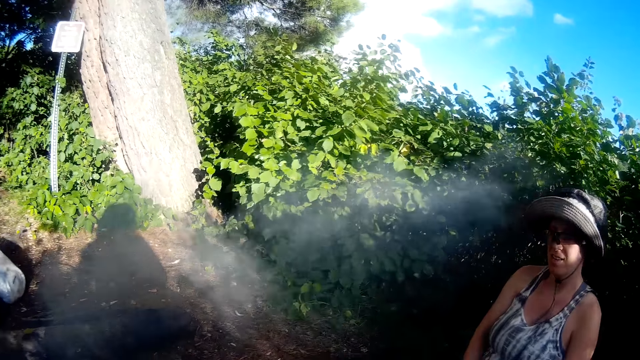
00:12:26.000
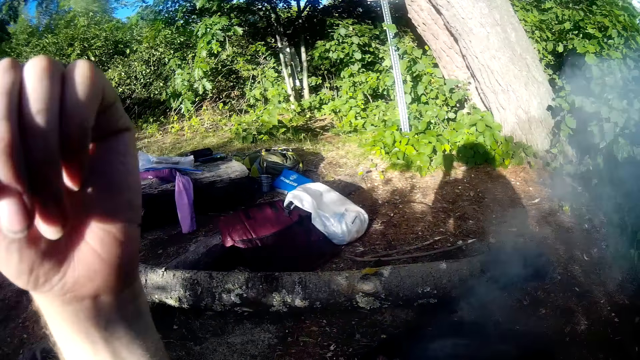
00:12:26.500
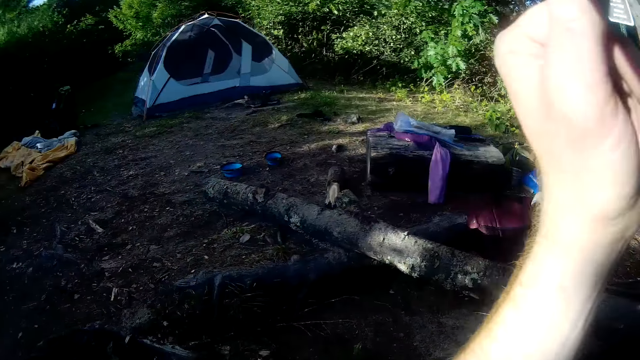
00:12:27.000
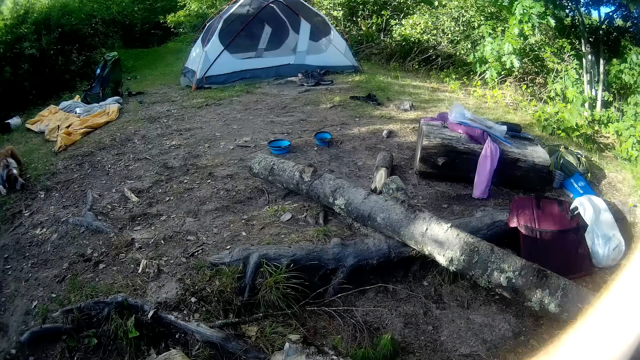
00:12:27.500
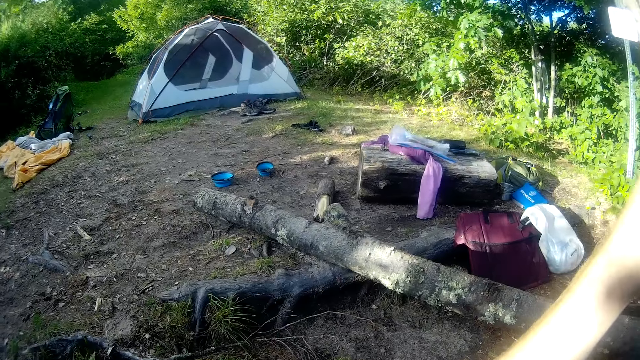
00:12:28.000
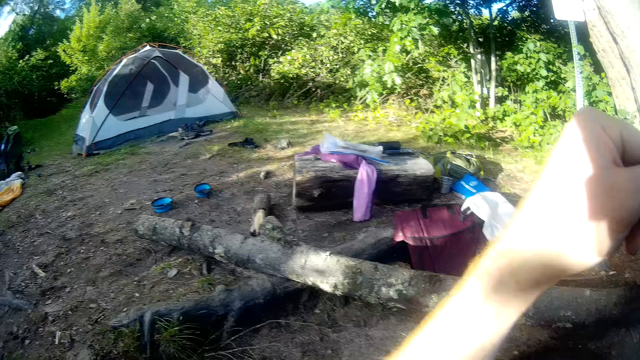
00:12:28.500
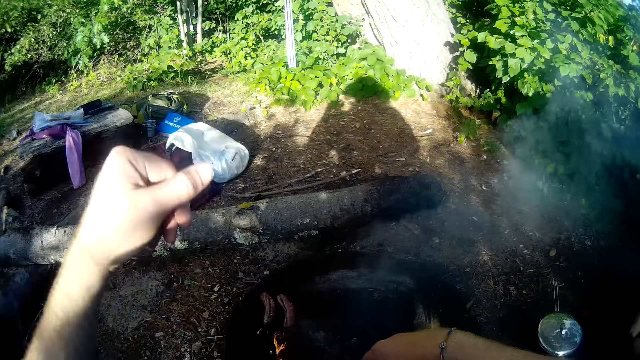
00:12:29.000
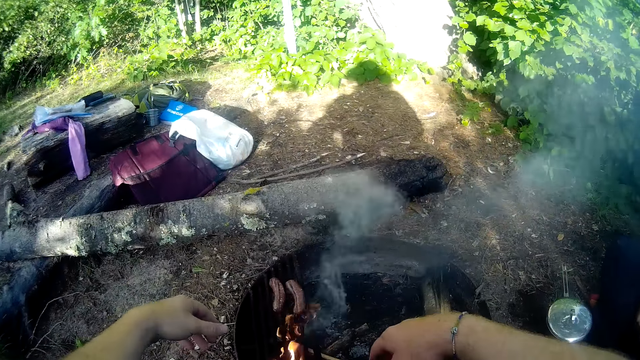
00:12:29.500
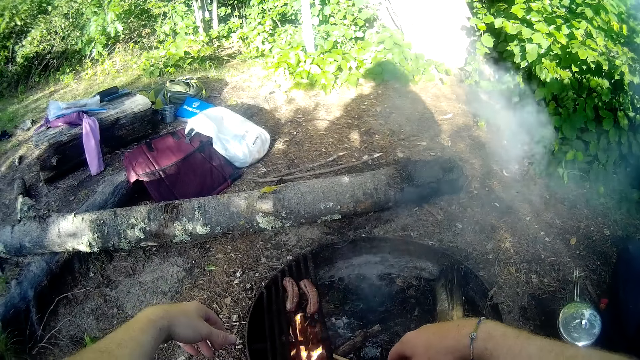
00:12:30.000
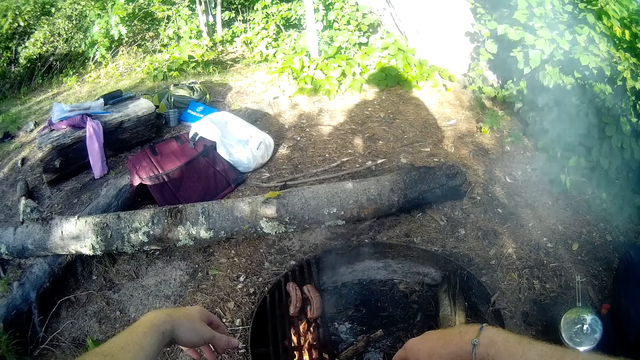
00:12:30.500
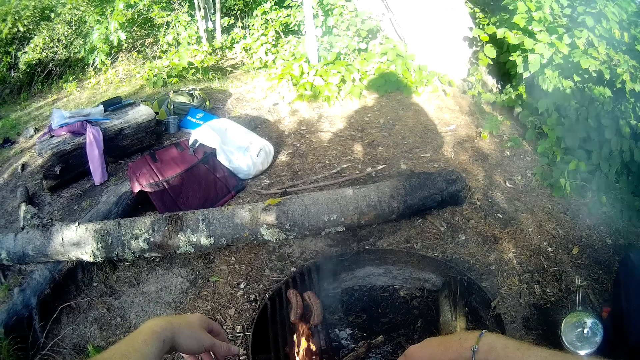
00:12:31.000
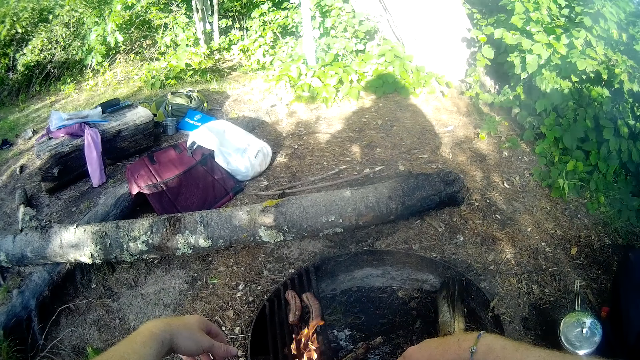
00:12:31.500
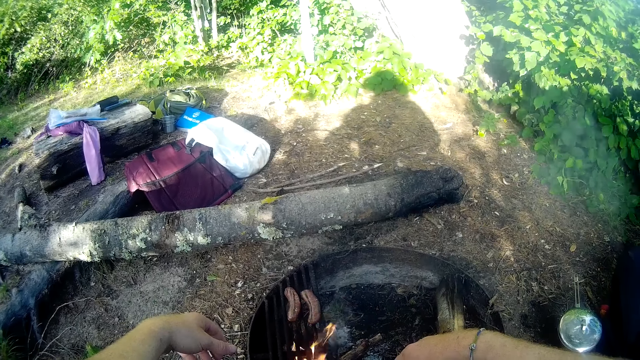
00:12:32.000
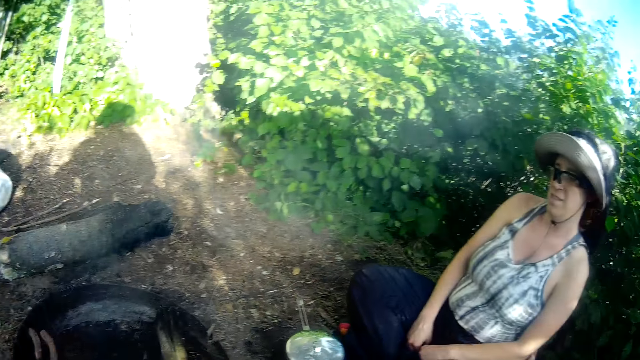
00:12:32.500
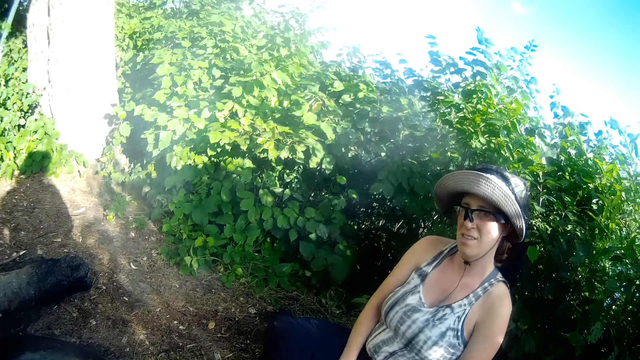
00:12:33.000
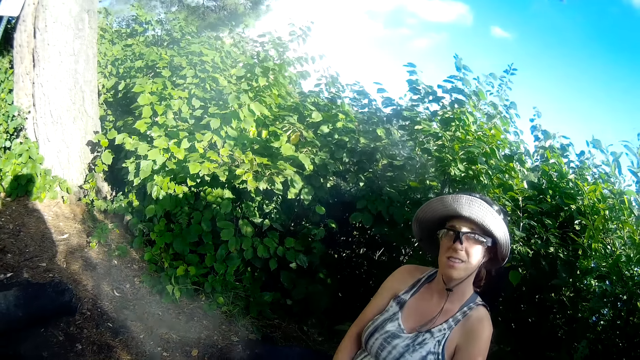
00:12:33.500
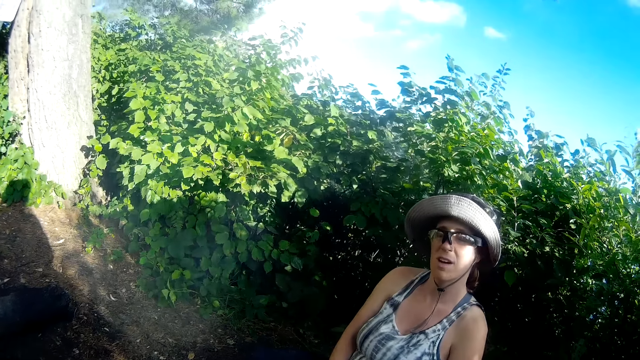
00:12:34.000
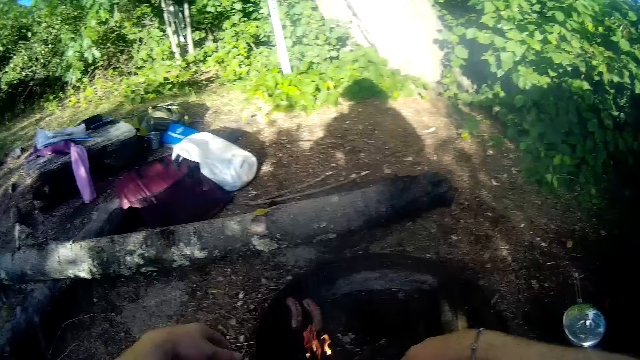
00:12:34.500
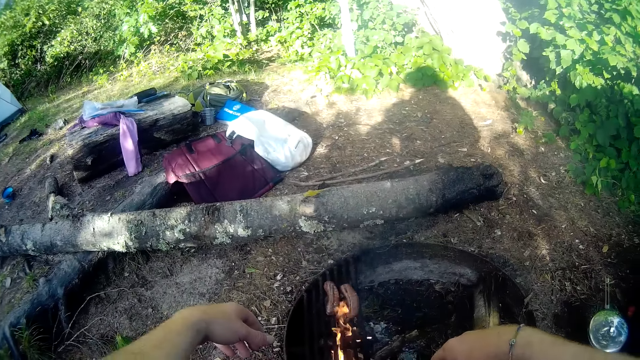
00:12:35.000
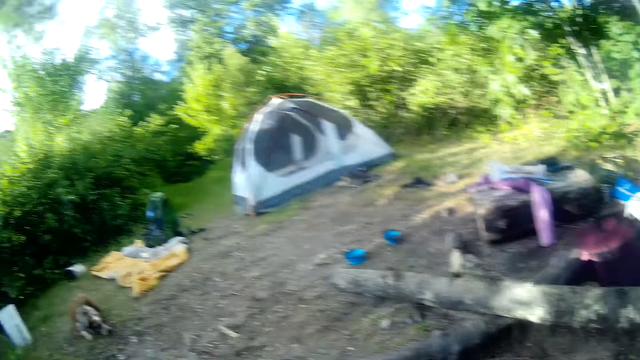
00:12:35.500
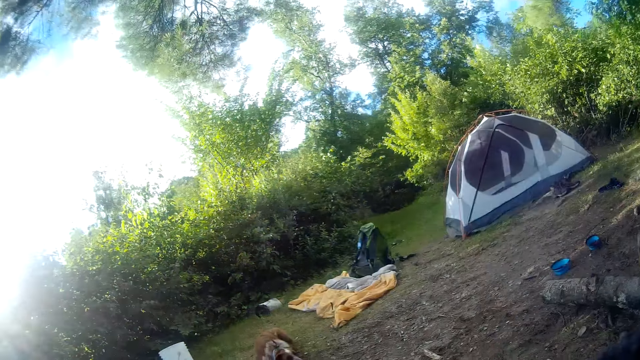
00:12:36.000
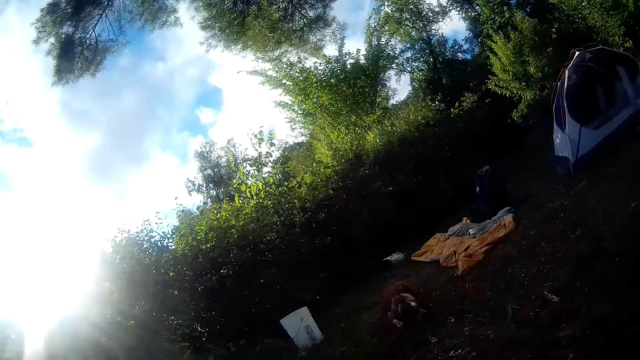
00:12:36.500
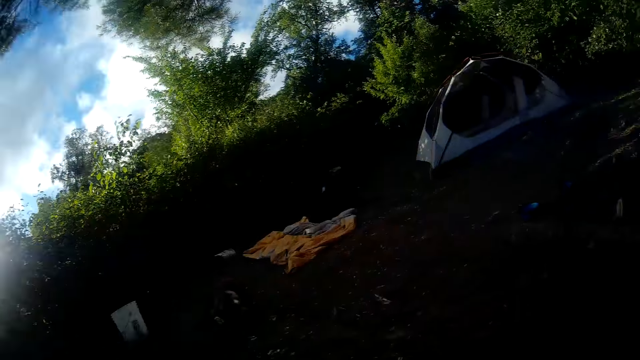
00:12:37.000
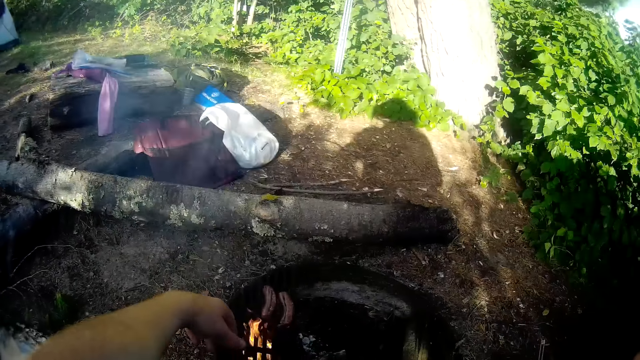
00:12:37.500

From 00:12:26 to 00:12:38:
The camera wearer looks around the camp site. They stare at the roasted something. They stare at the person. They stare at the roasted something. They look around the camp site.

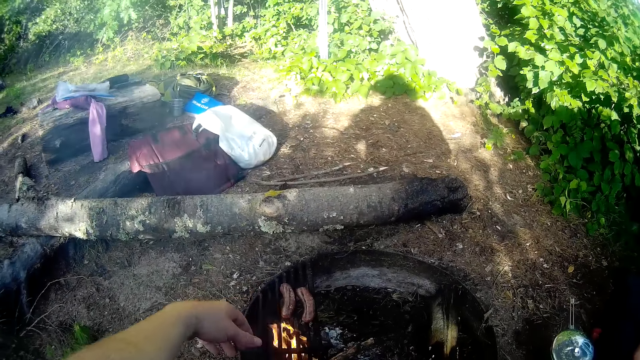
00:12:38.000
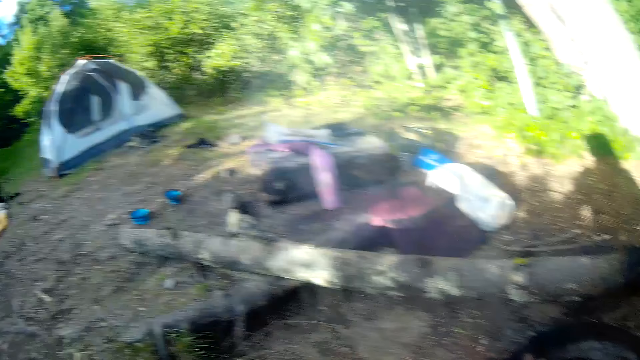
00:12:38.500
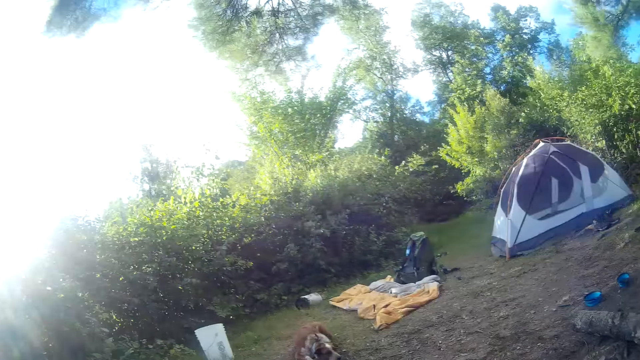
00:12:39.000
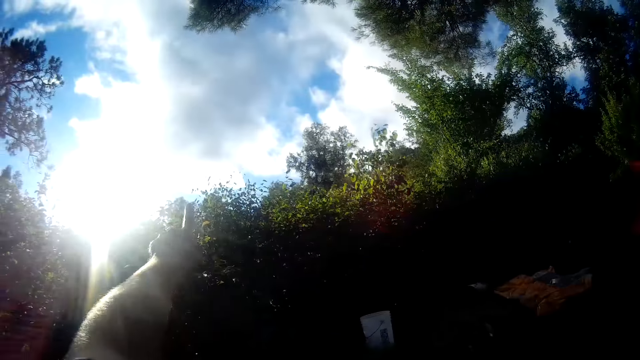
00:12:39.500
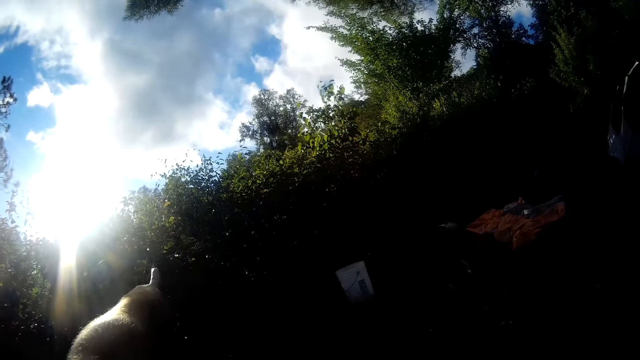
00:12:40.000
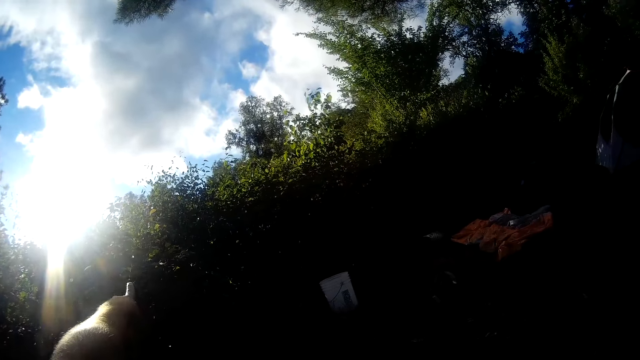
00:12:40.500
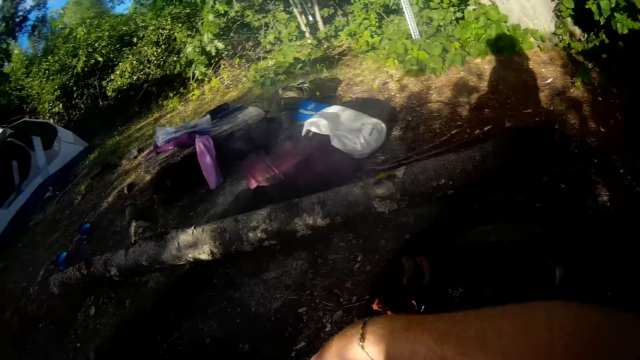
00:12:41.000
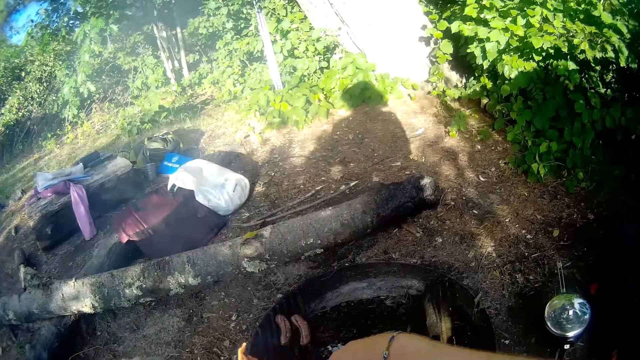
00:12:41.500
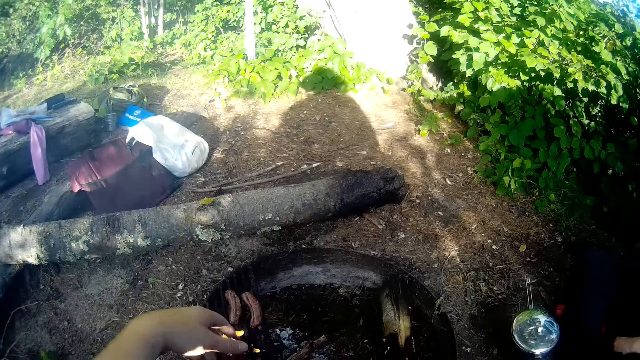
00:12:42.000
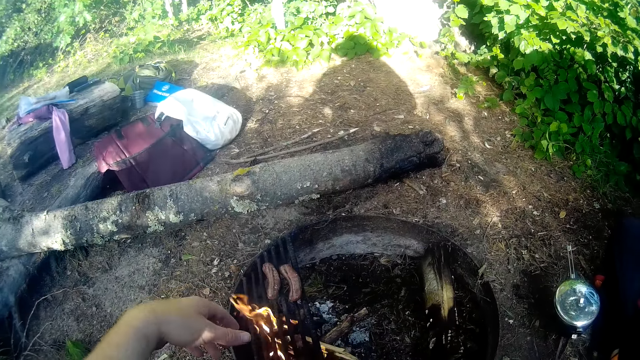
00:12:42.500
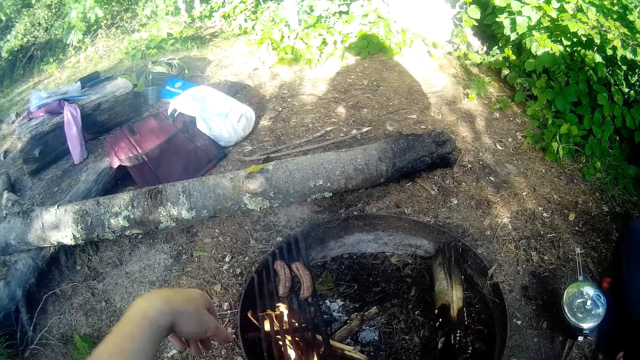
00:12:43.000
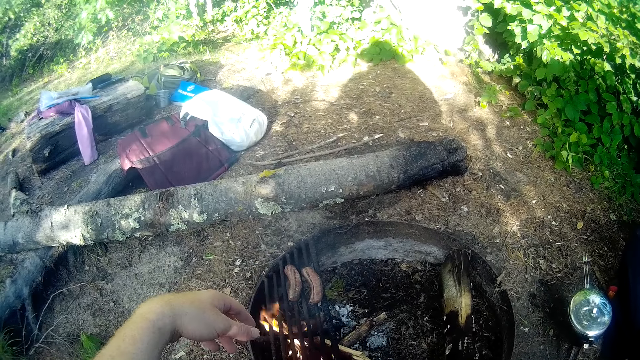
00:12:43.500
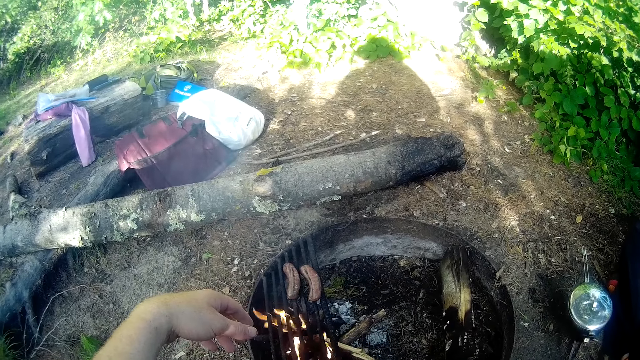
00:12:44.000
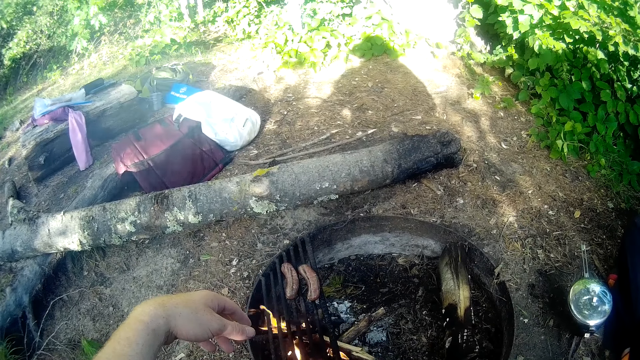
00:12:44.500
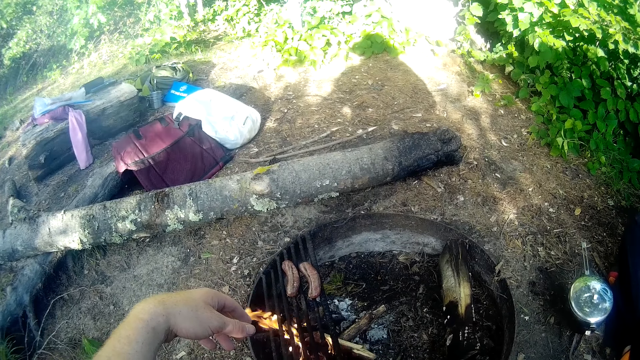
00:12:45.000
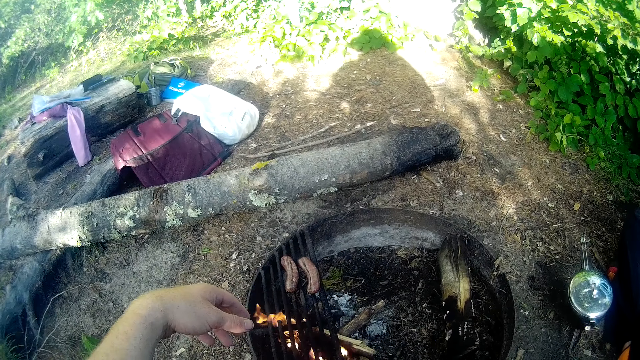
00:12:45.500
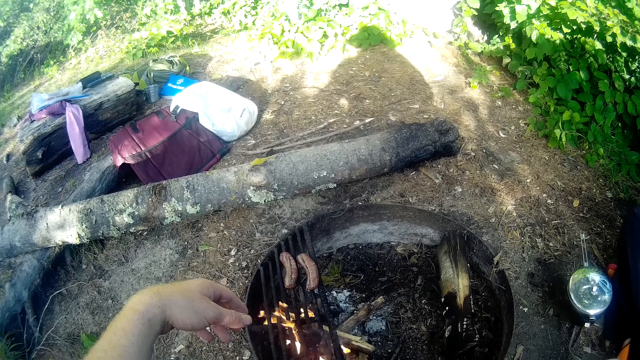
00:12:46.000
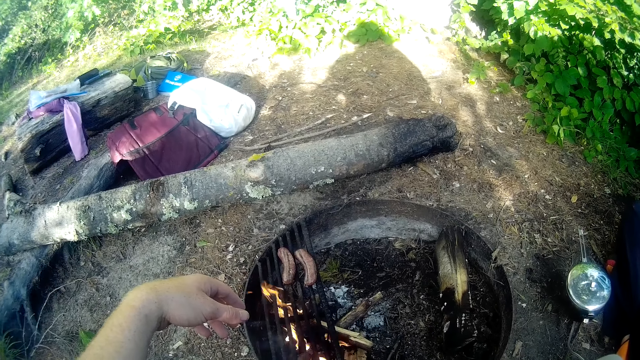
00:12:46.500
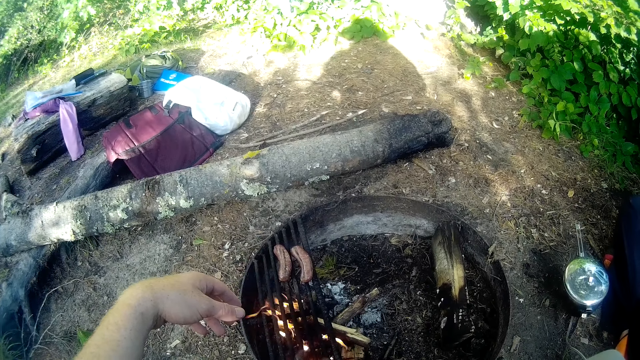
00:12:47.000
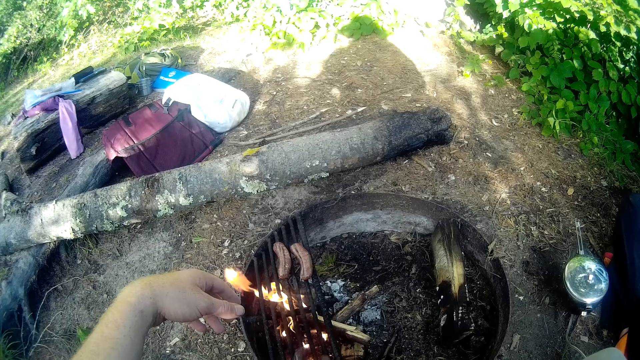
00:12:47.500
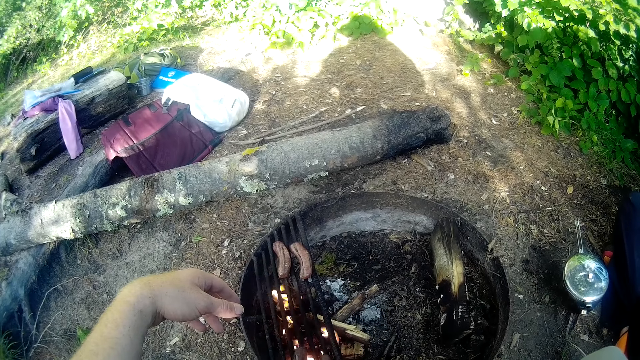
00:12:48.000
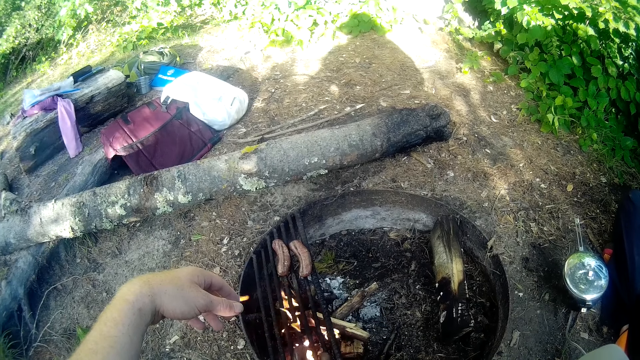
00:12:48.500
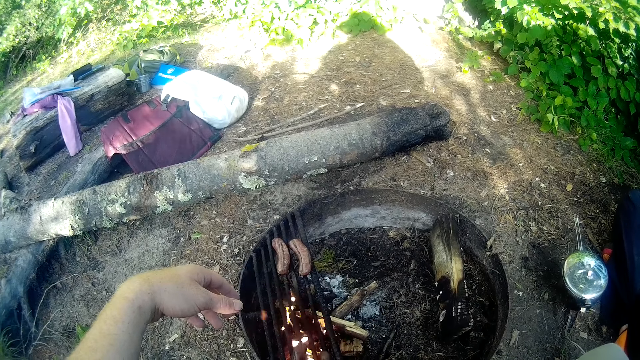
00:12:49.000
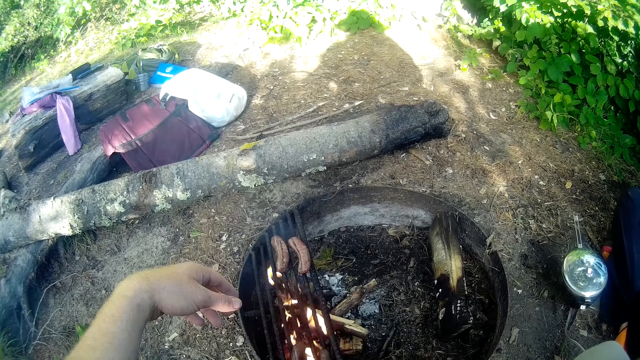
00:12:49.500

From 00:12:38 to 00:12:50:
The camera wearer stares at the roasted something. He looks around the camp site. He points upward at something with his left index finger. He looks around the camp site. He stares at the roasted something.
